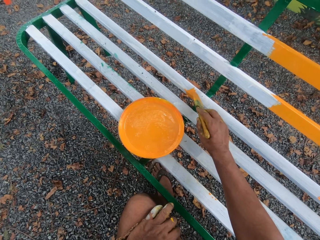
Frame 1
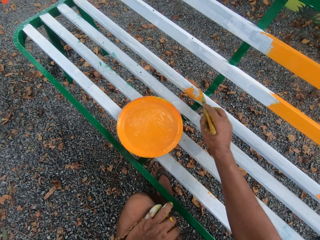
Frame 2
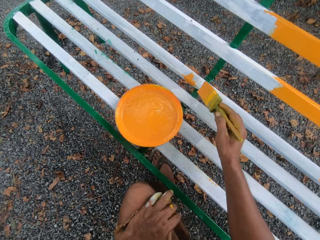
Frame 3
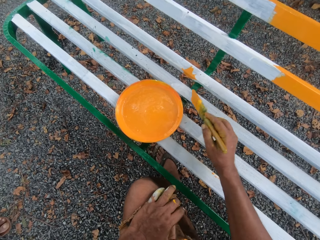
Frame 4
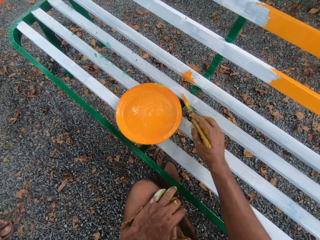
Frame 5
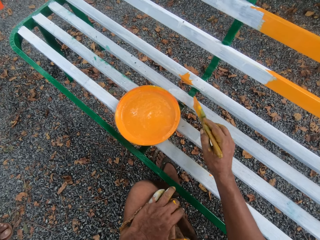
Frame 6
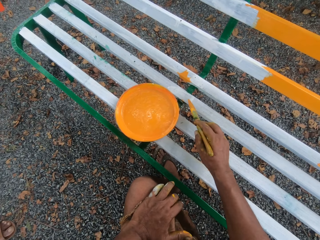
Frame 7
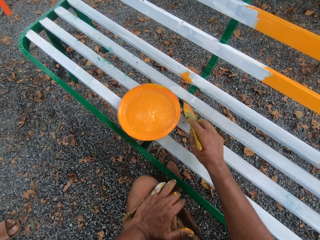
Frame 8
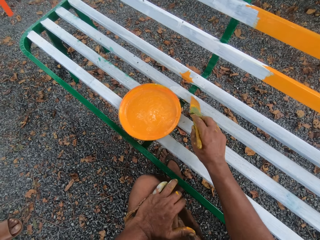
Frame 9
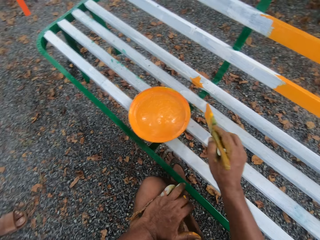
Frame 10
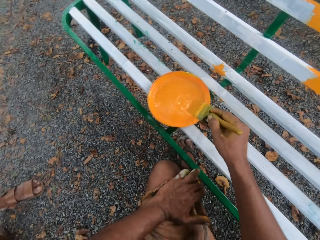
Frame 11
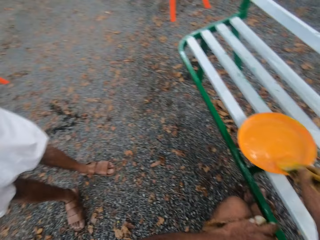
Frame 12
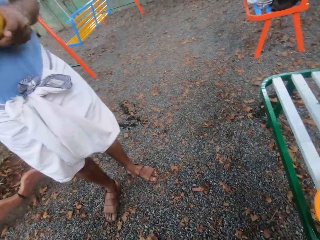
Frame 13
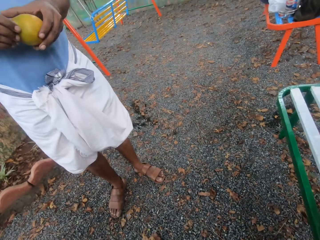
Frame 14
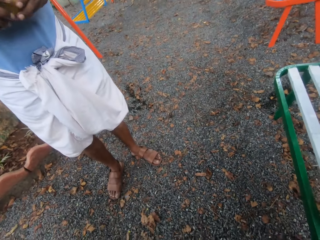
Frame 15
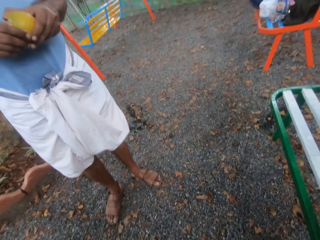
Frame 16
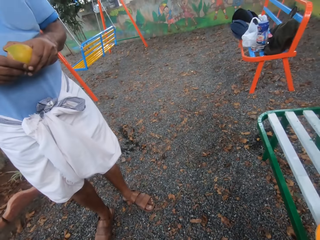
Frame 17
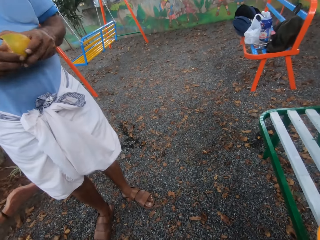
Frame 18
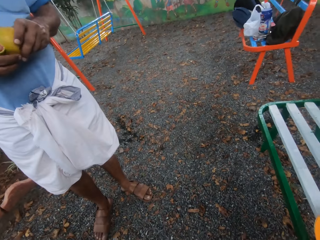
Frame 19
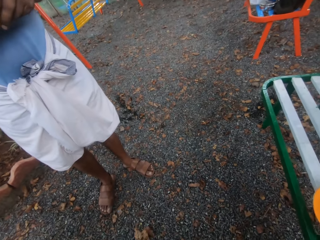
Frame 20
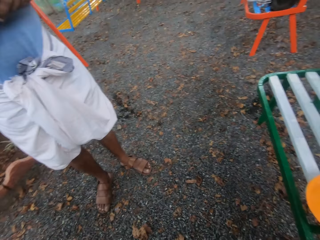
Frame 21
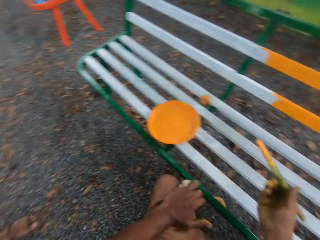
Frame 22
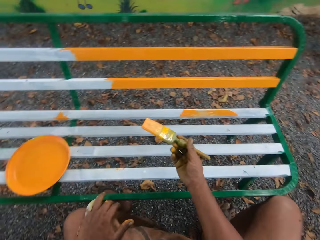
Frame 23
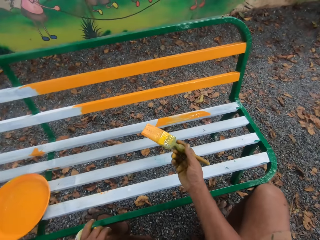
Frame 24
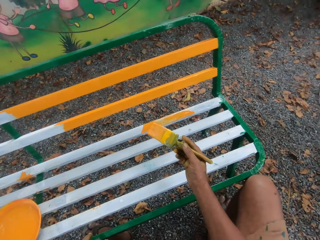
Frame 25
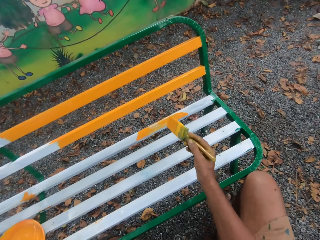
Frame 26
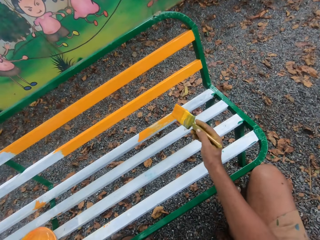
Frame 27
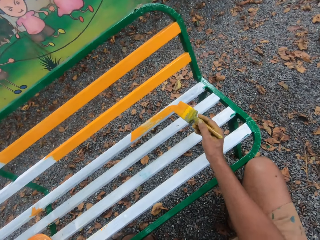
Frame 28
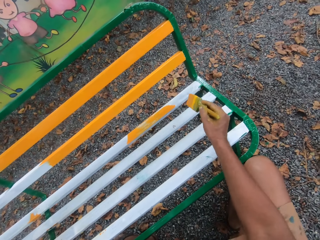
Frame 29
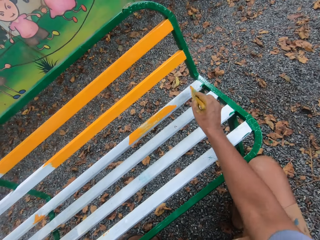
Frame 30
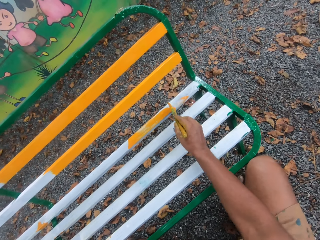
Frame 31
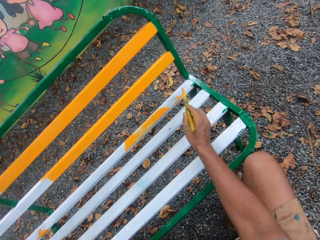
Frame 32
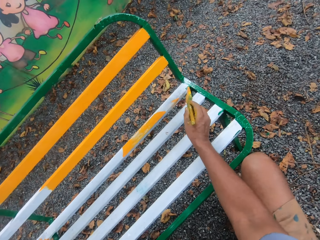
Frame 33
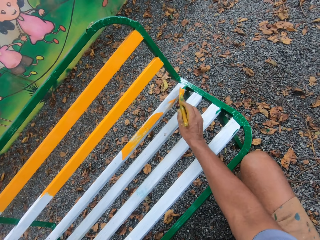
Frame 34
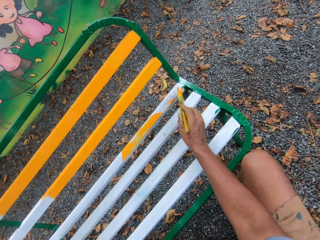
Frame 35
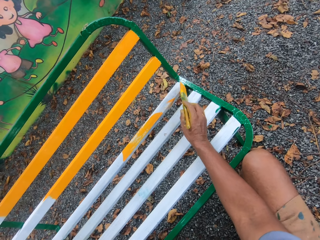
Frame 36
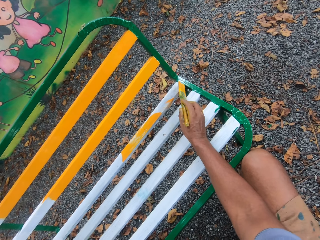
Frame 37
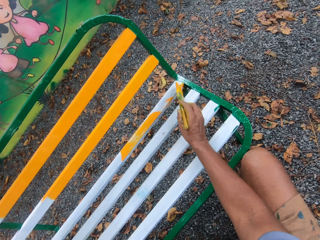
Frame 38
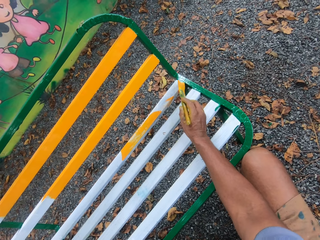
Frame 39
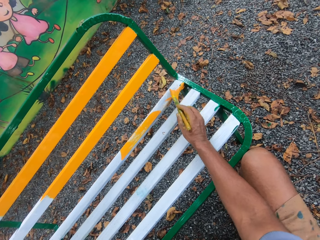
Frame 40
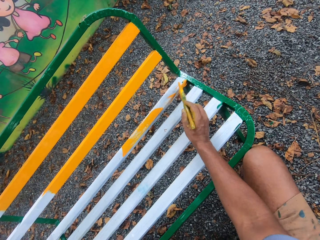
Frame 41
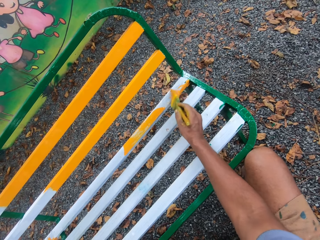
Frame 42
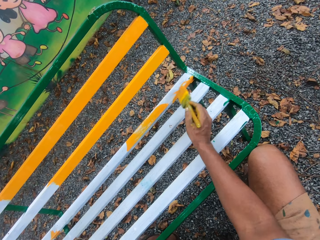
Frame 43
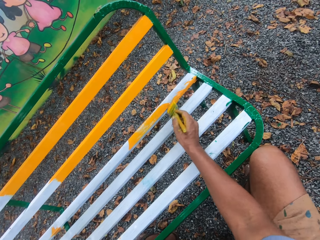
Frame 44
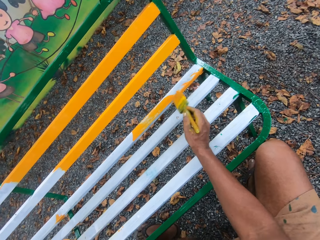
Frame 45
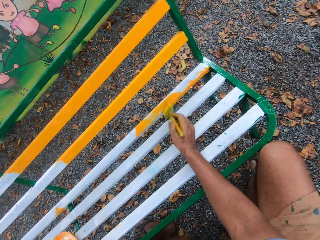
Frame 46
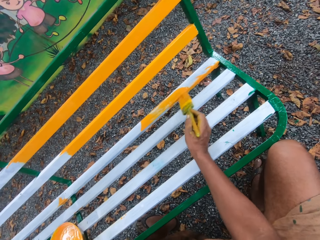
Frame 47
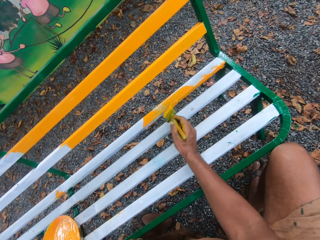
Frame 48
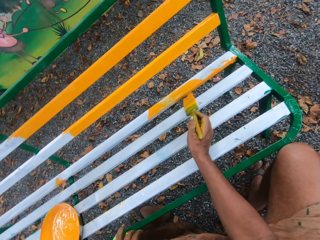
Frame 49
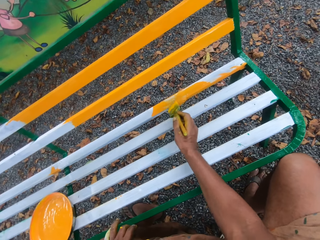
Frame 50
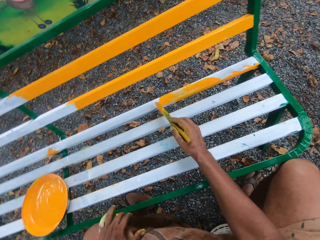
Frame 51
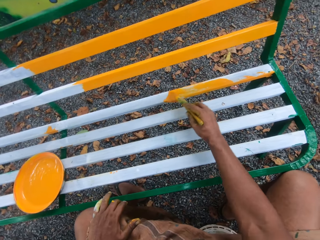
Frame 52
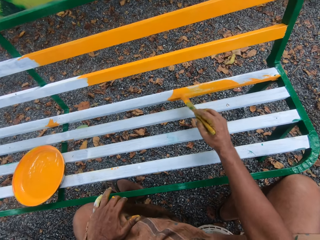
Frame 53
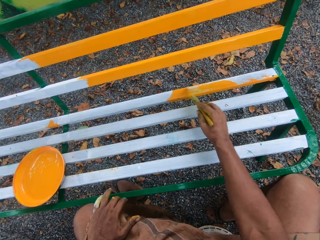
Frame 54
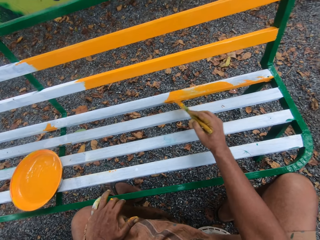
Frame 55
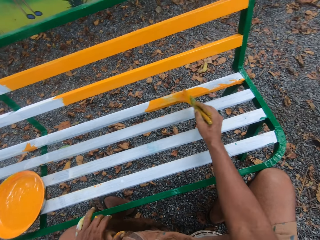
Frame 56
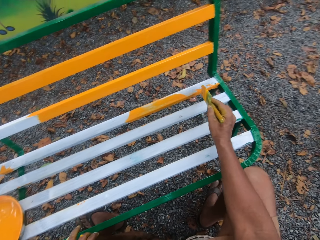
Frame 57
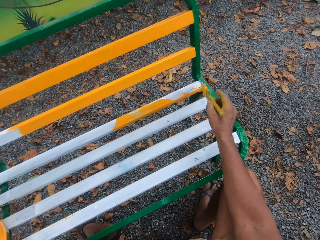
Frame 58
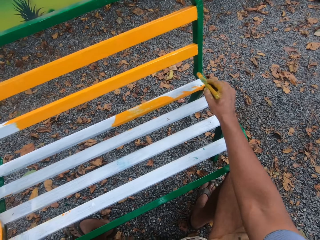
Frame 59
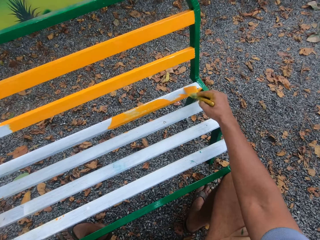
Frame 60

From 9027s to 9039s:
The camera wearer dips the brush into the paint. They talk to a man. They paint a bench with a paint brush.

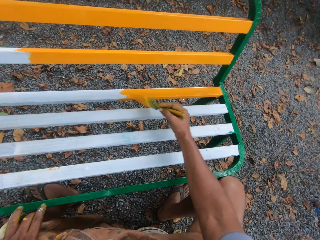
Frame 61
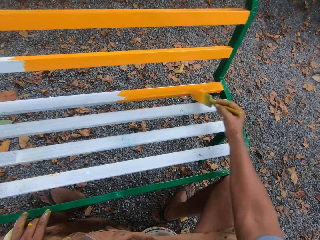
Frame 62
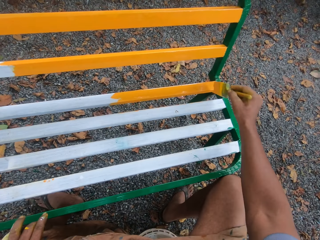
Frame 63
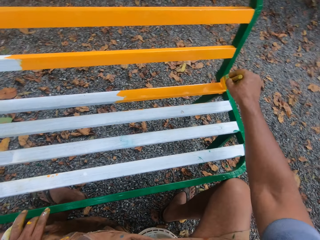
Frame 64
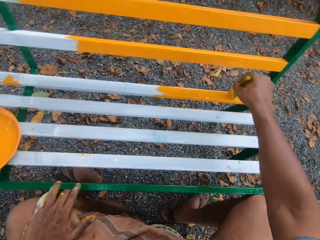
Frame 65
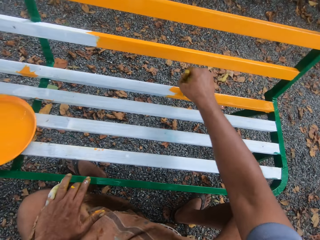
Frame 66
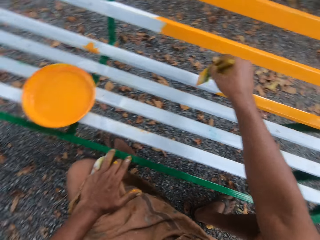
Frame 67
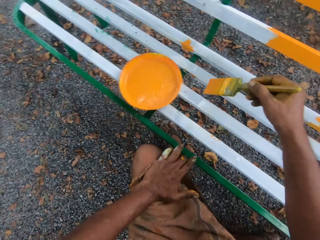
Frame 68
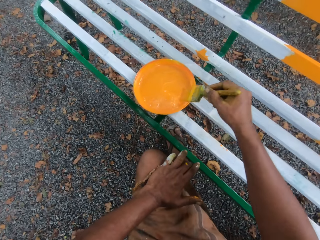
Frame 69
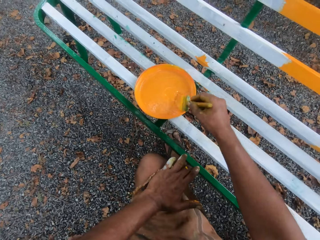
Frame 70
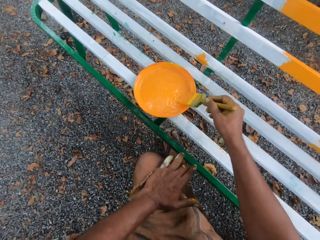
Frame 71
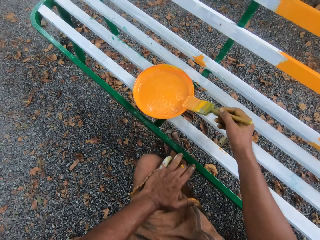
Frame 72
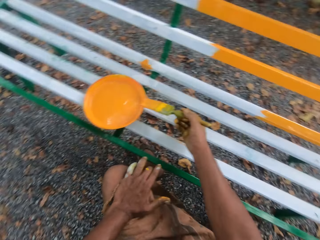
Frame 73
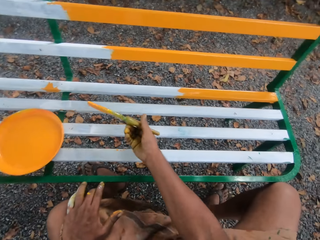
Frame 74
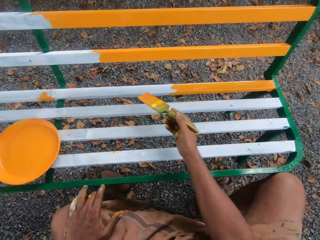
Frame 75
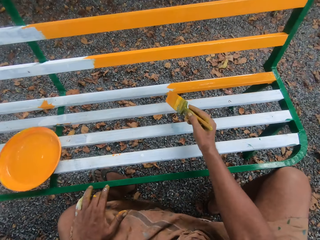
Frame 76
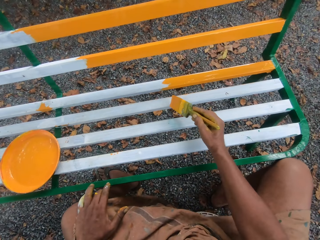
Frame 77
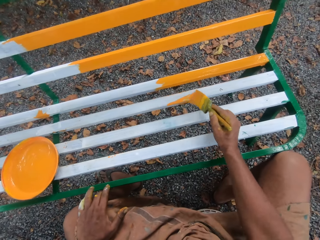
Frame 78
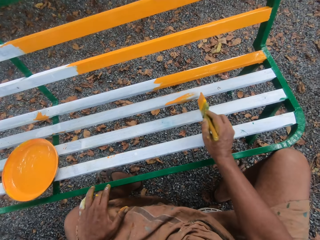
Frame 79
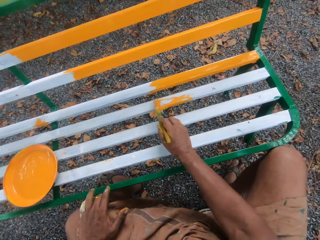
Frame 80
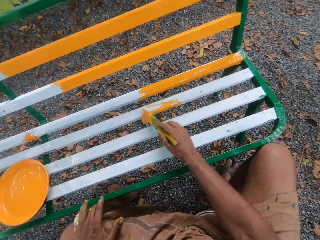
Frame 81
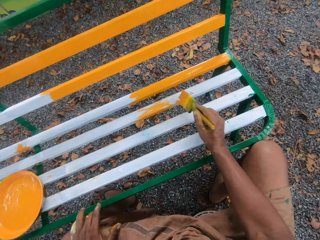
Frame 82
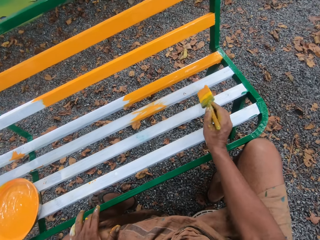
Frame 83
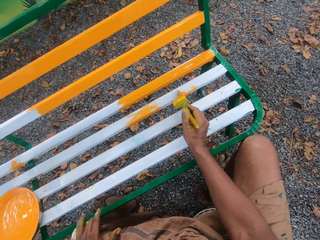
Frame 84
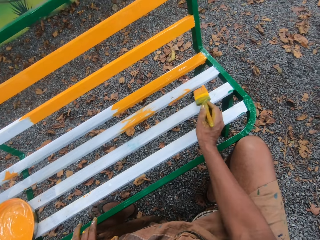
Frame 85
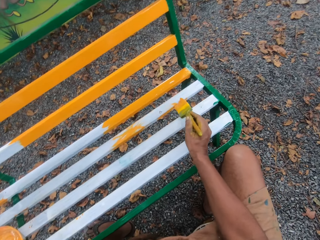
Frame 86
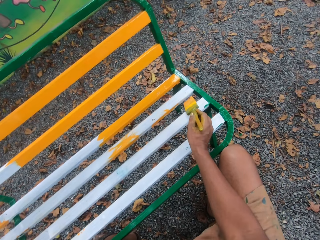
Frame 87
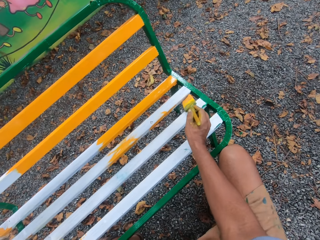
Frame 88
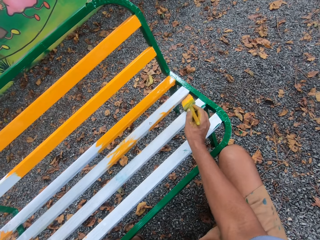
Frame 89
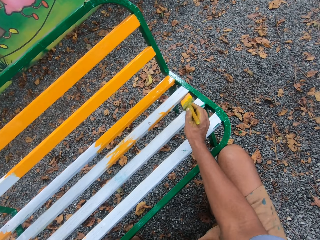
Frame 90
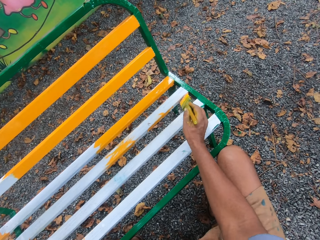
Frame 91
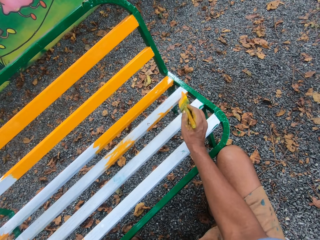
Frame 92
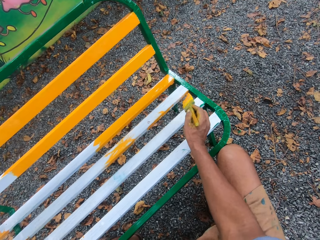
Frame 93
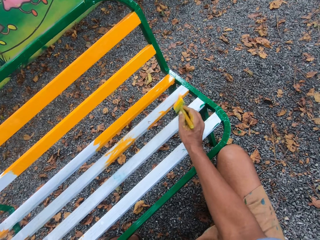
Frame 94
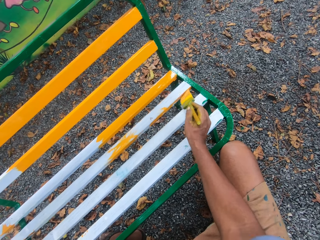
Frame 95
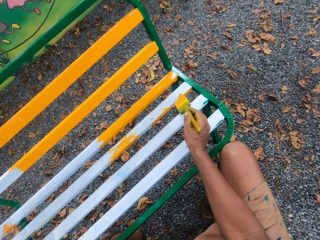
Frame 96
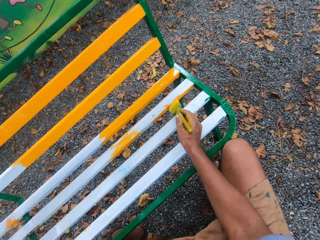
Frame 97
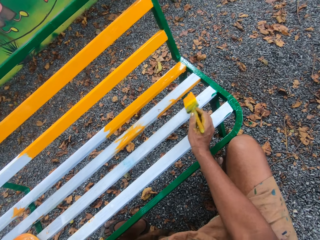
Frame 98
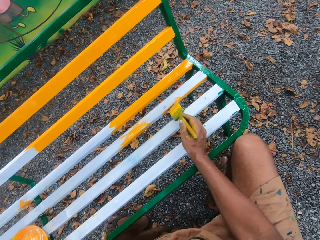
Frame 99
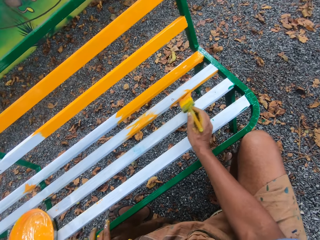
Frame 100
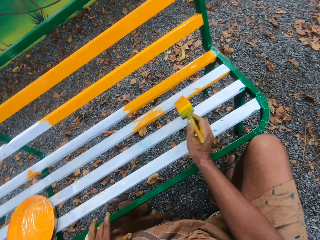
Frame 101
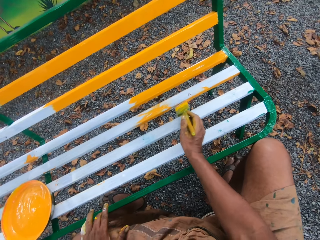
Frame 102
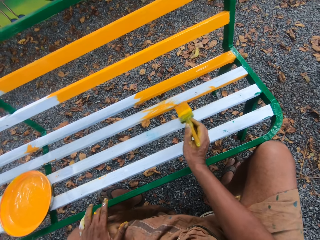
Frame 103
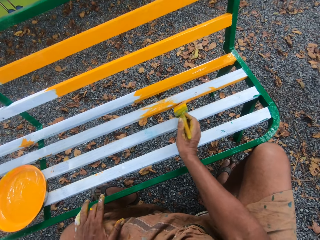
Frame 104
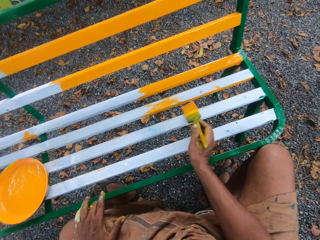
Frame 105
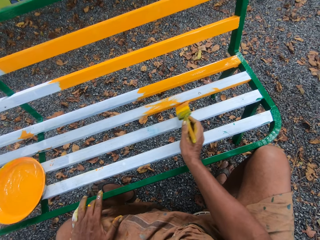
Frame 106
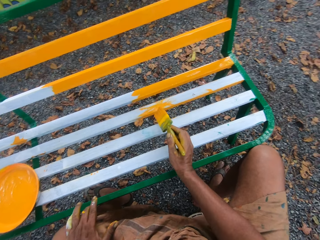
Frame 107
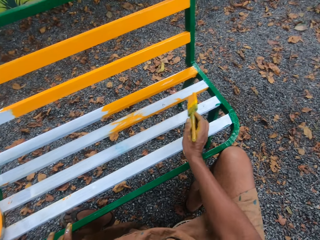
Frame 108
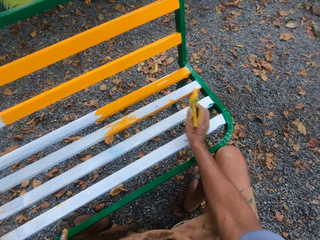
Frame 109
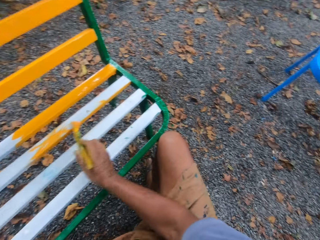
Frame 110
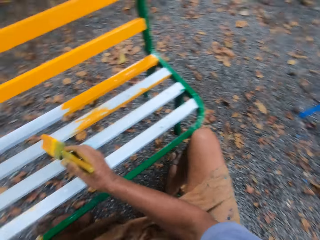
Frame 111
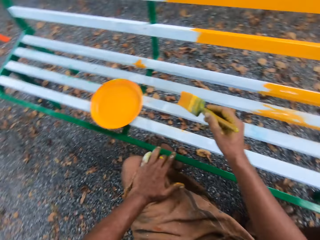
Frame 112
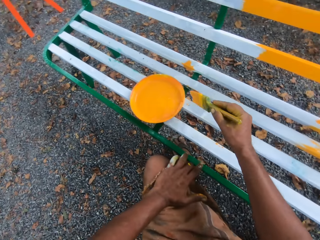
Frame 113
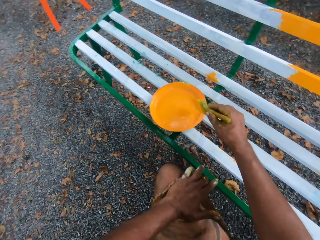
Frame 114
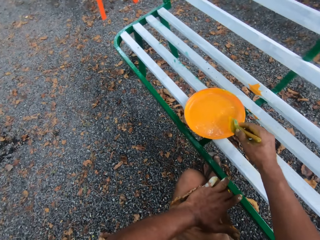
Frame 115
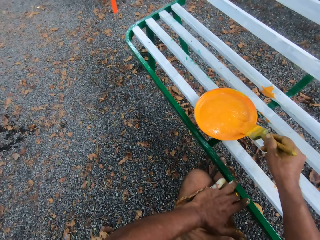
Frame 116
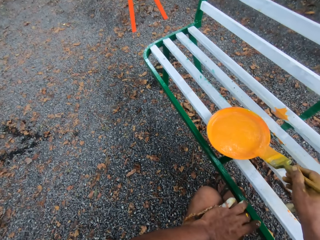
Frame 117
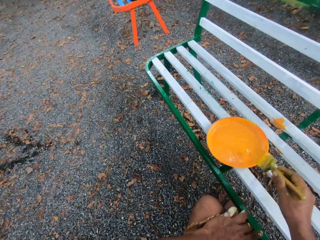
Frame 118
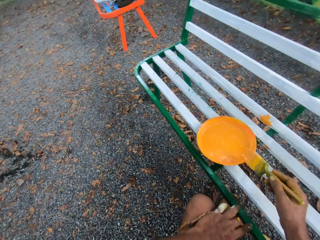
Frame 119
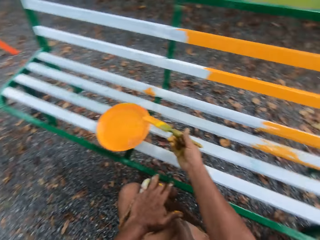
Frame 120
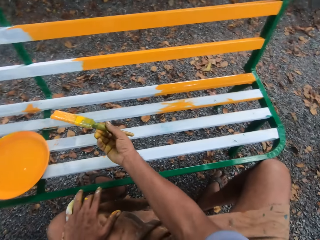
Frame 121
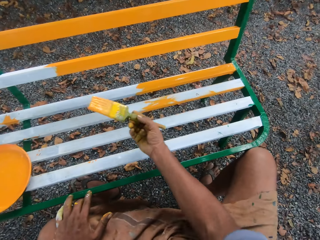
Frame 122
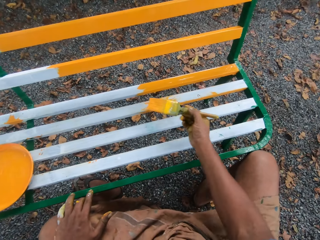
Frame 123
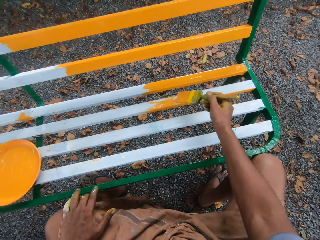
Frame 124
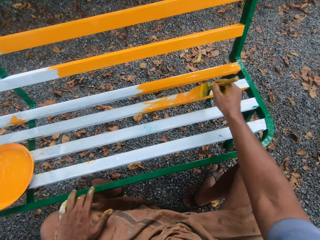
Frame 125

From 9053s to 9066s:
The camera wearer dips the brush into the paint. They paint a bench with a paint brush. They dip the brush into the paint.
